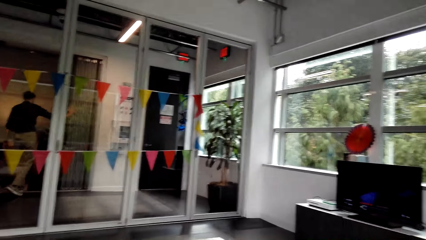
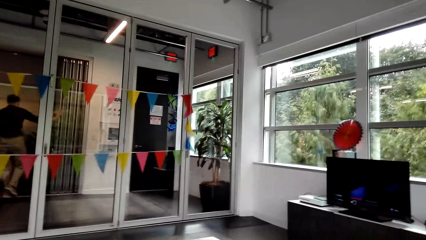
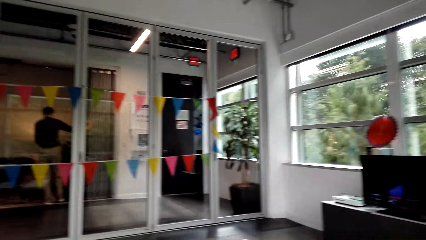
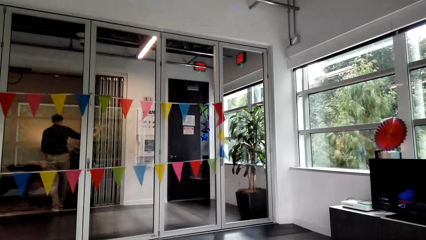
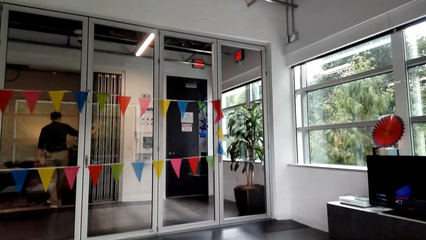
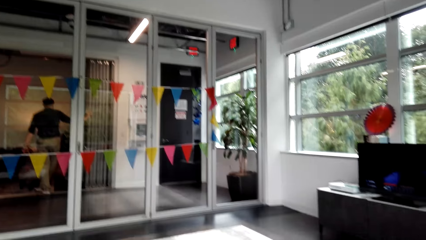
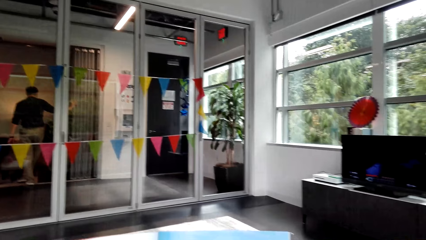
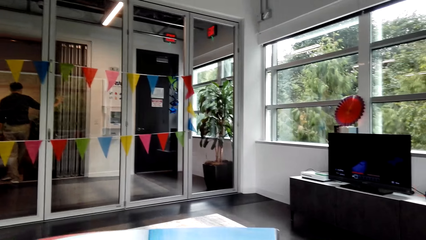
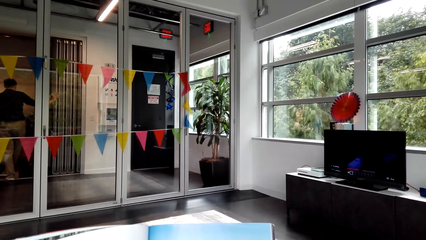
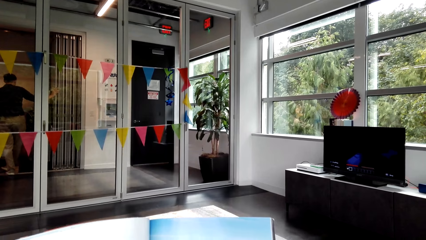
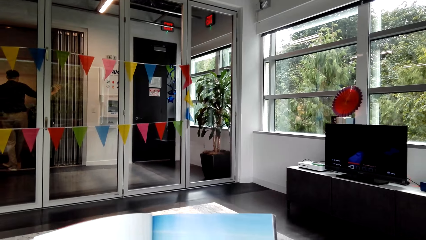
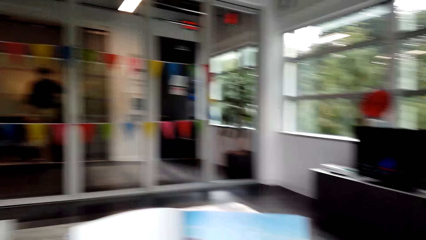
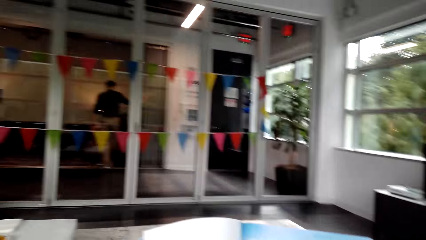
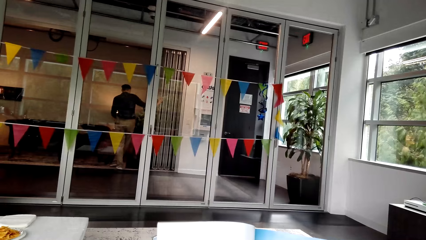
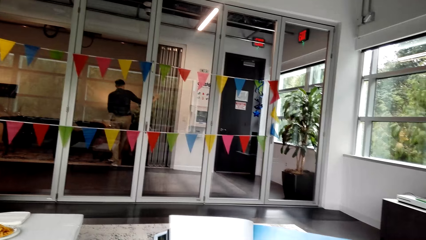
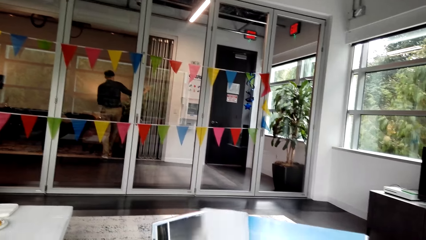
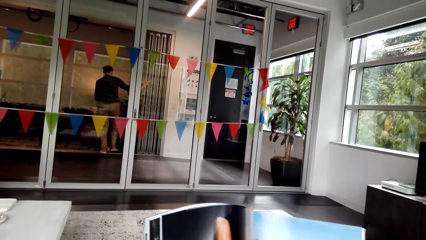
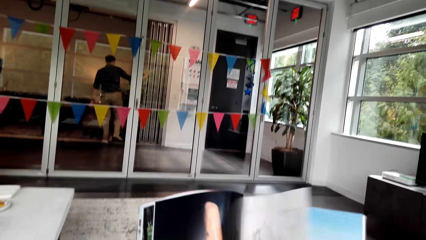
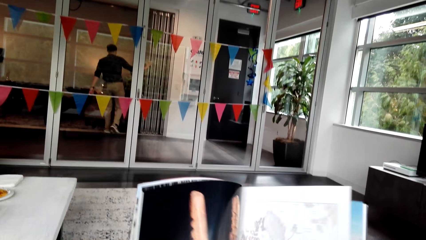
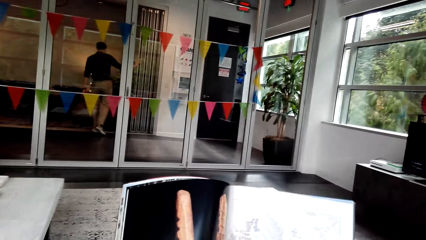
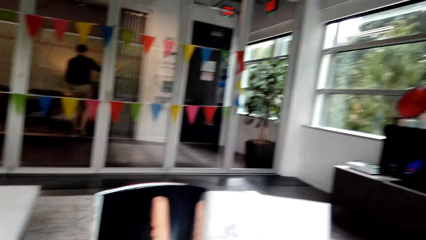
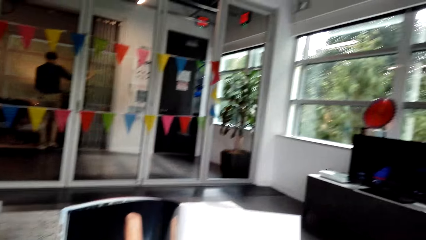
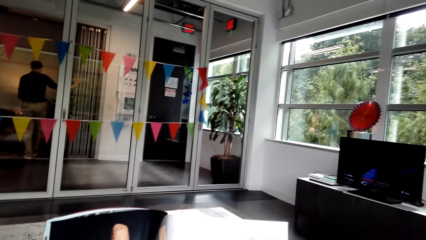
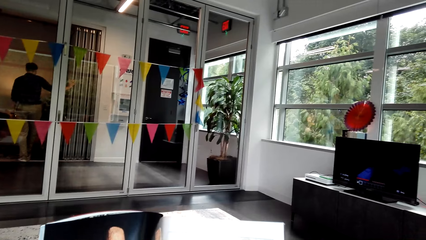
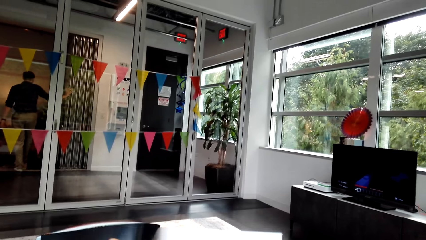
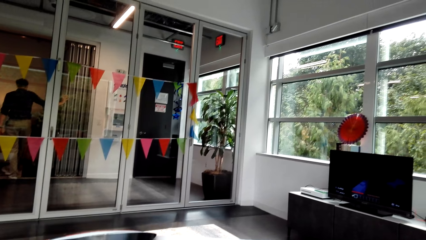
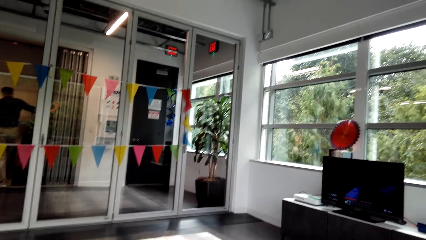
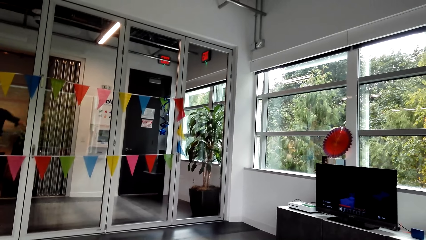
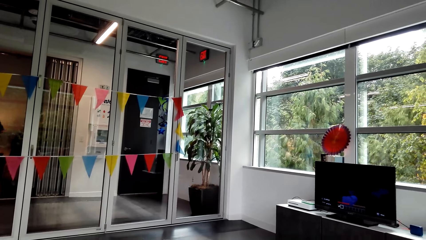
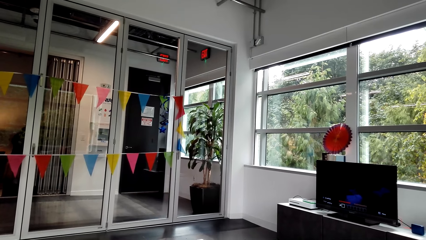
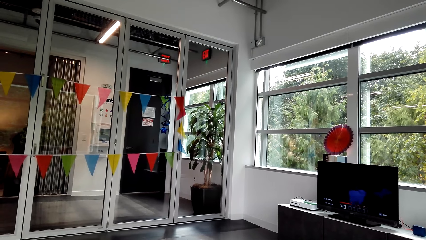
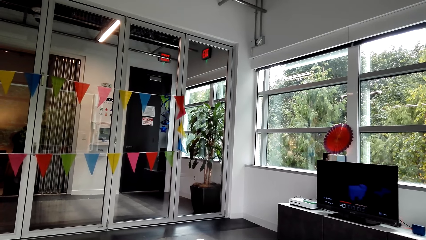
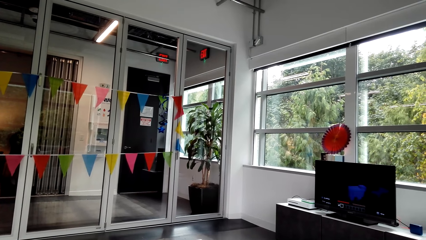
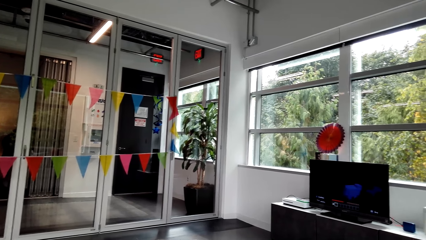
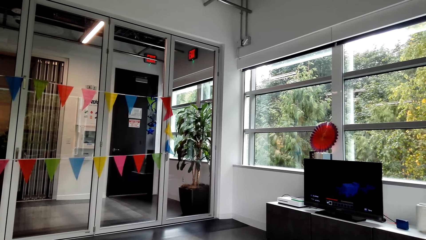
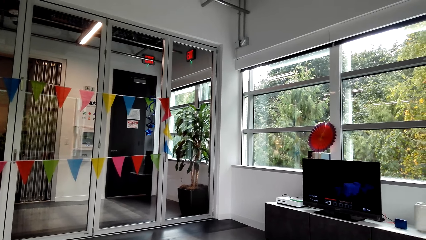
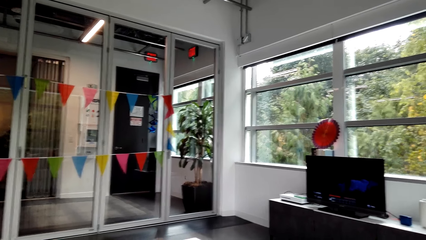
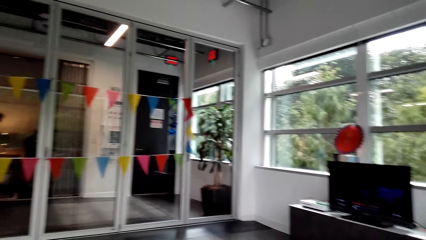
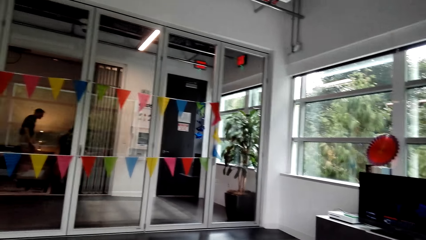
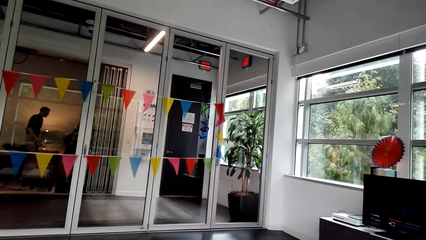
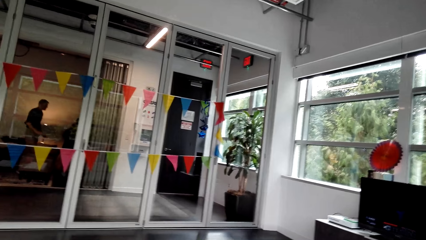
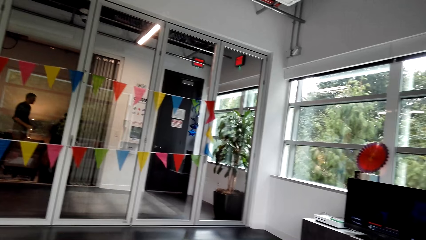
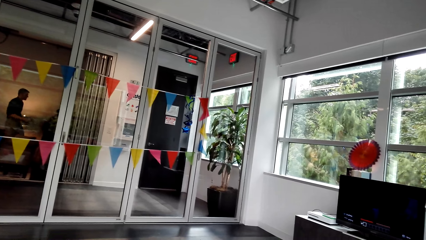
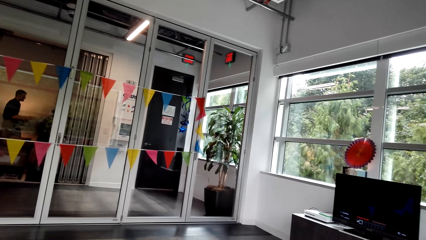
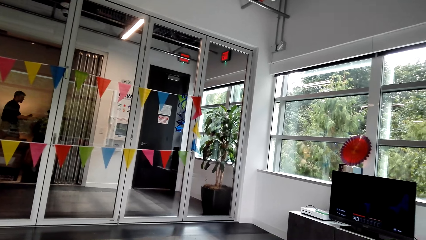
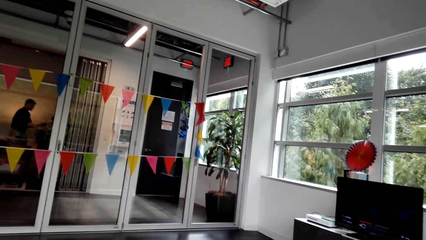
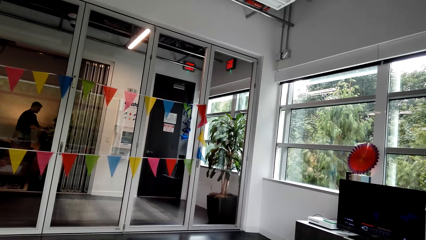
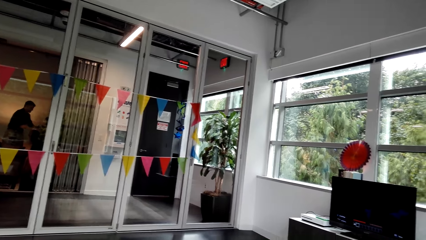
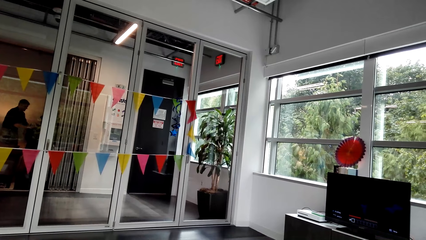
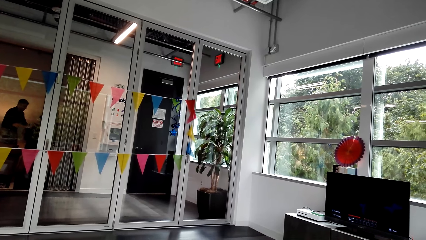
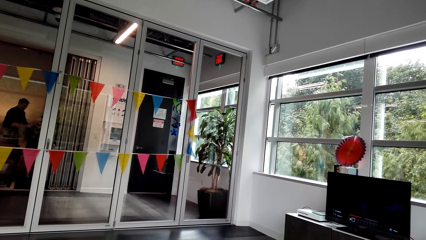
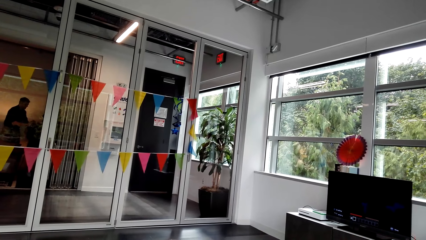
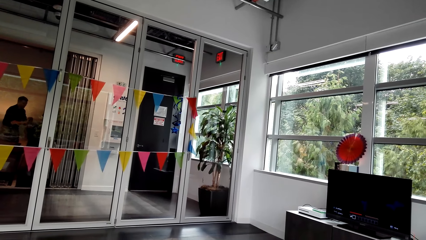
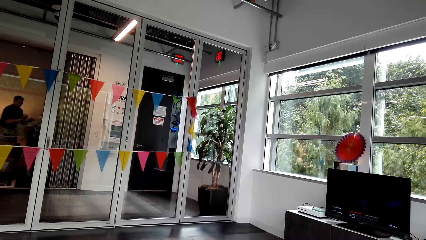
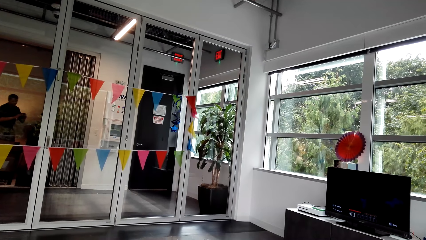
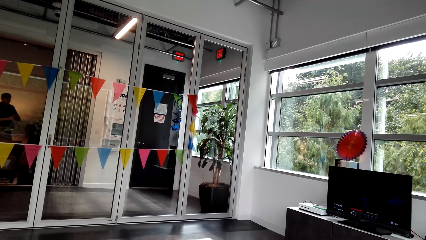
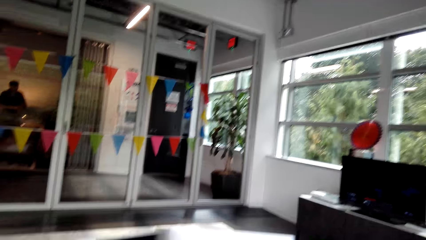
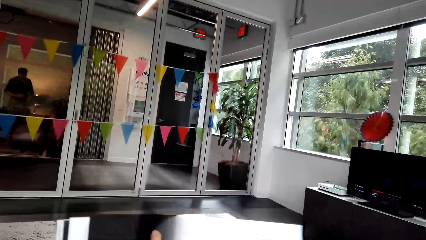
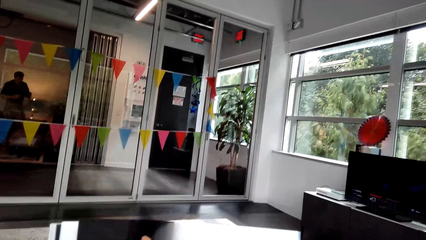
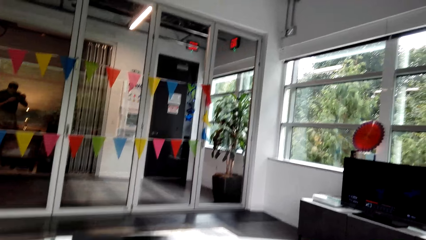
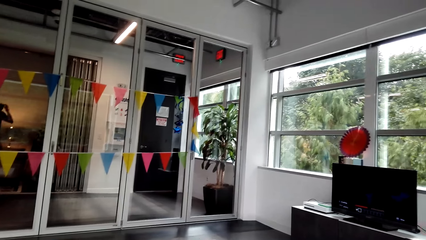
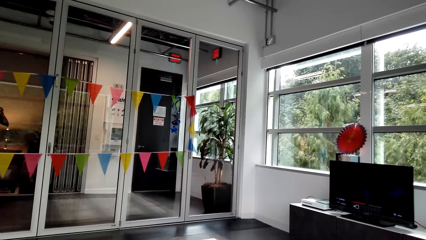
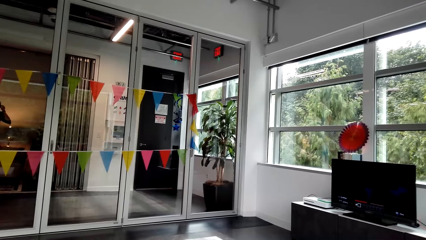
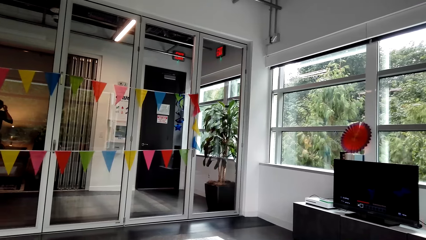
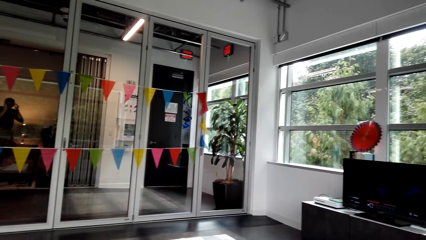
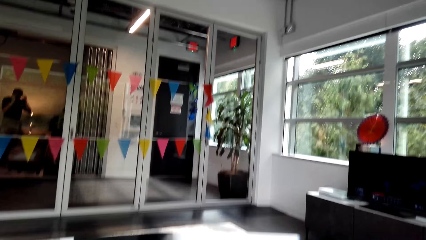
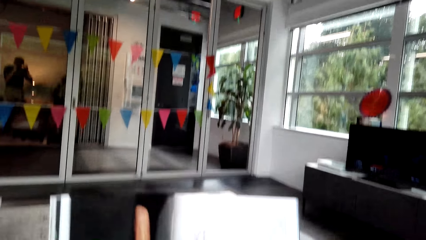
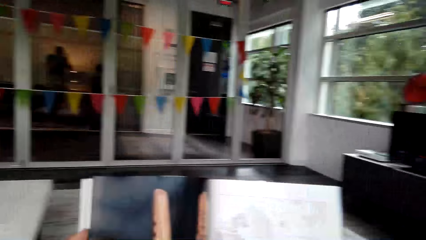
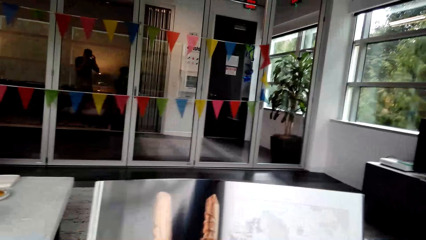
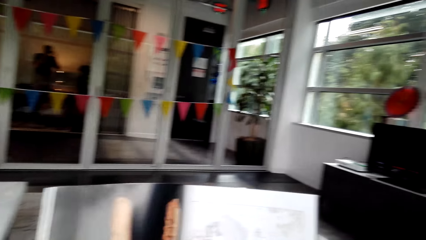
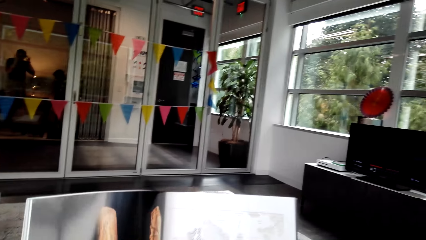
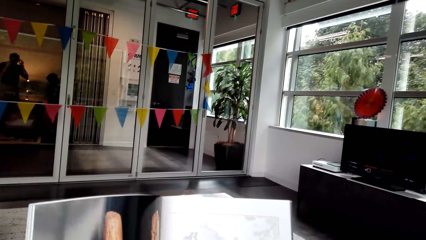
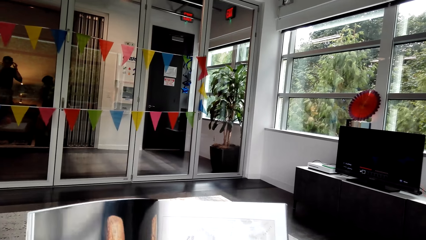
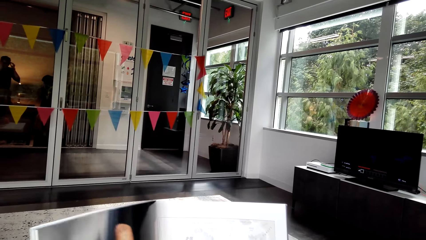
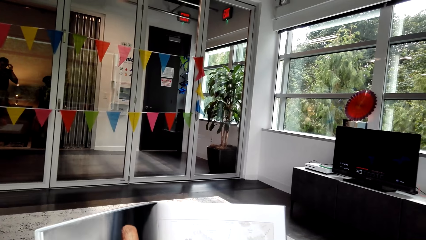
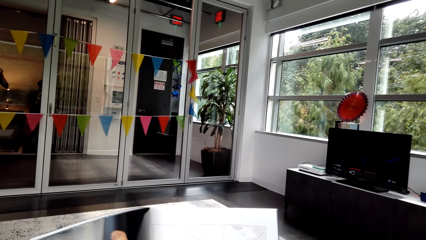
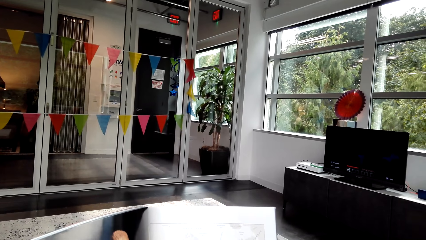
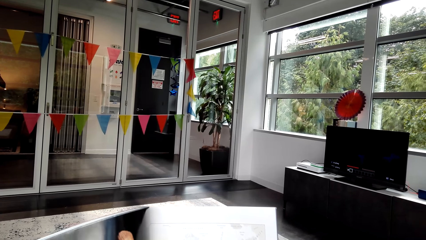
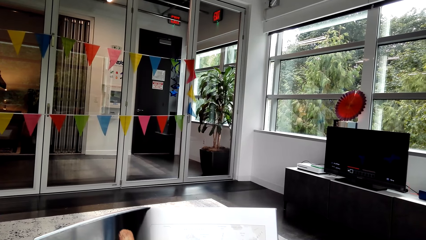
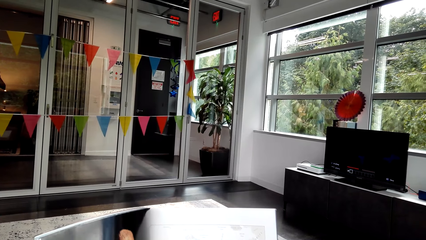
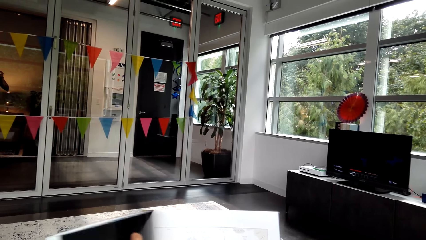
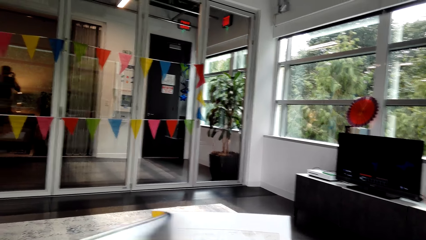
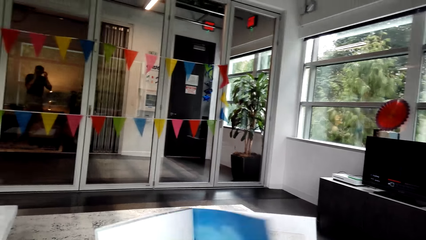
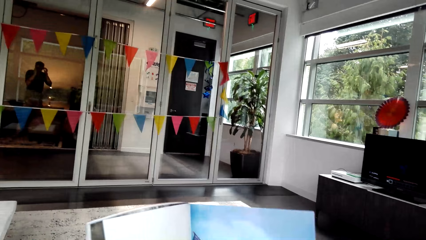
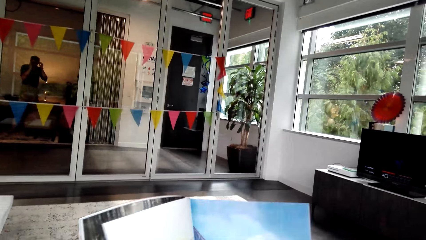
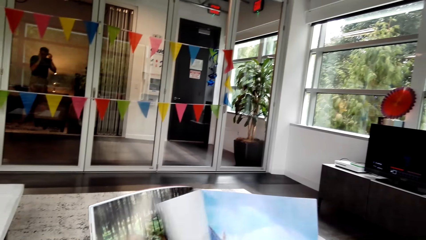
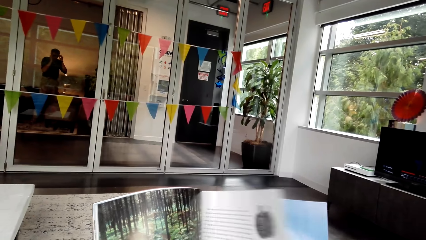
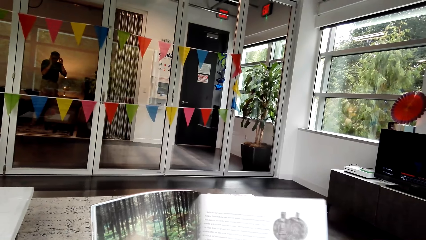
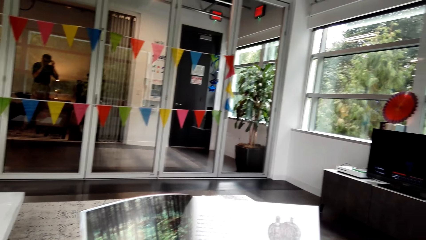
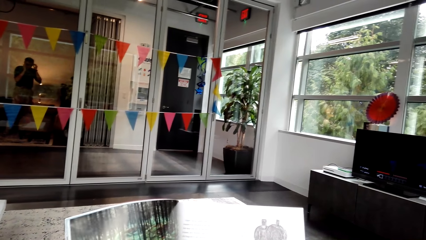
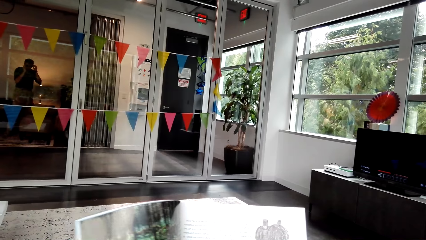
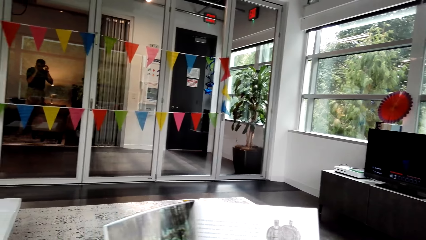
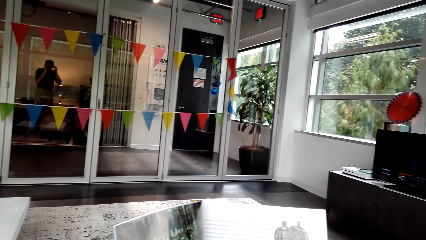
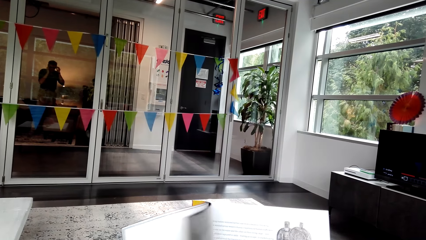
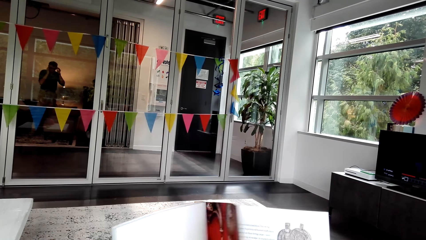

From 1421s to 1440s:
The camera wearer looks at the television. They look at the magazine. They flip a page of the magazine. They look at the magazine. They look at the television. They look at the magazine. They look at the television. They look at the magazine. They flip a page. They flip the pages of the magazine.
